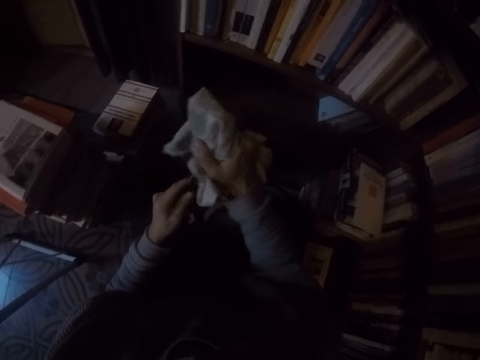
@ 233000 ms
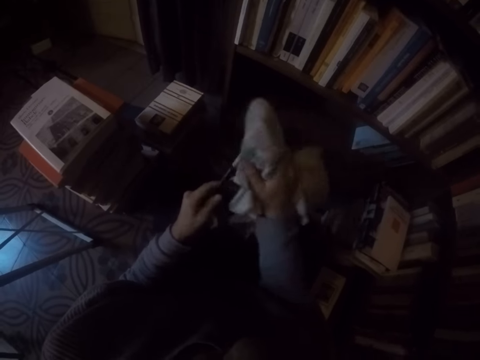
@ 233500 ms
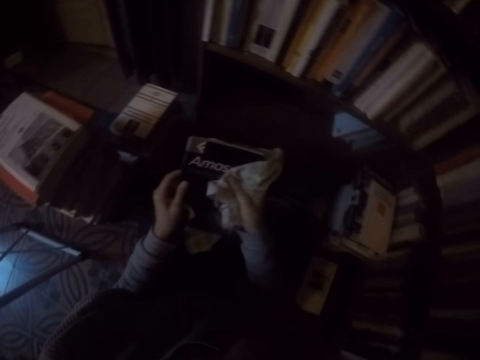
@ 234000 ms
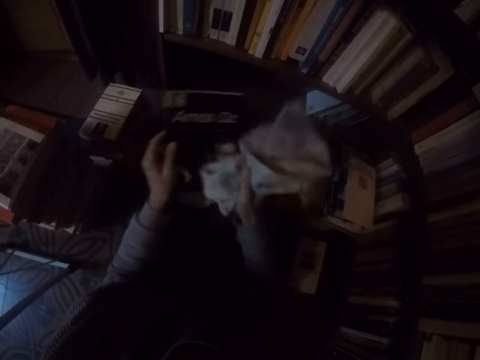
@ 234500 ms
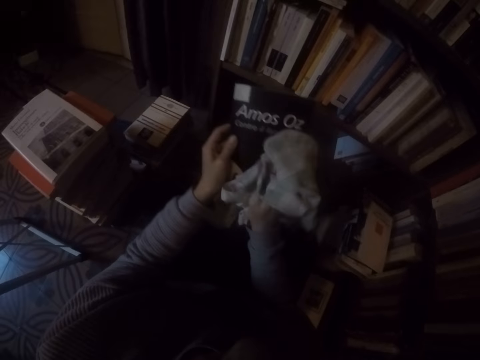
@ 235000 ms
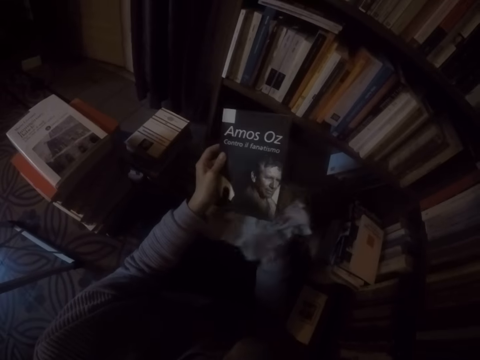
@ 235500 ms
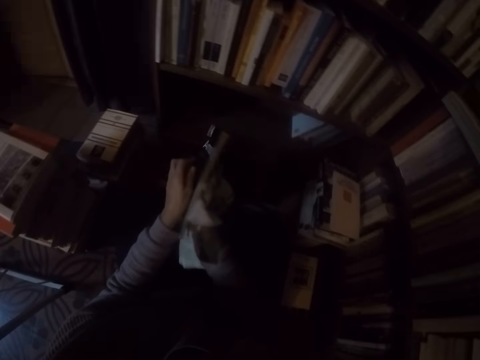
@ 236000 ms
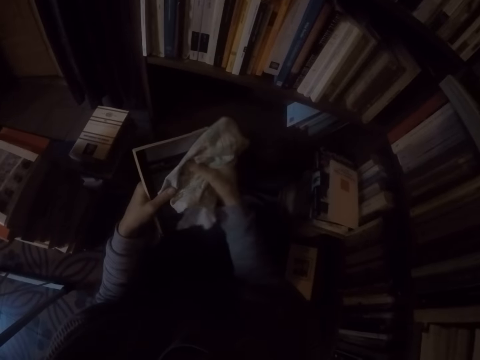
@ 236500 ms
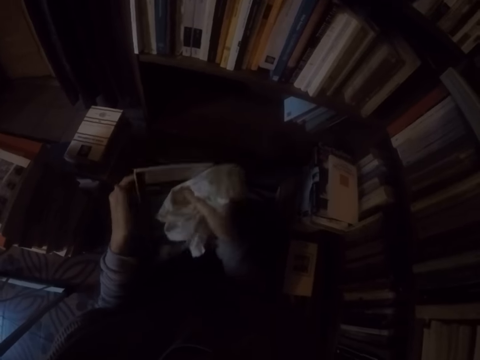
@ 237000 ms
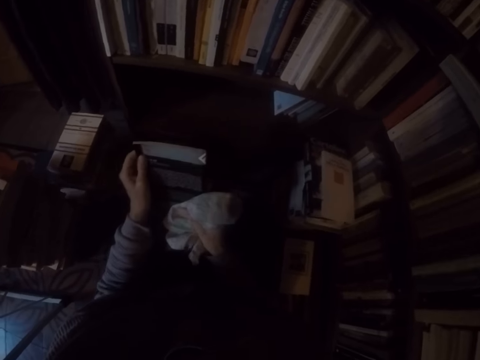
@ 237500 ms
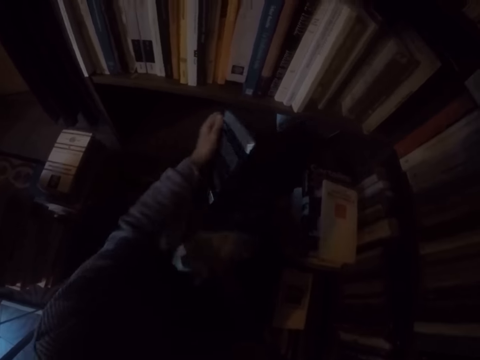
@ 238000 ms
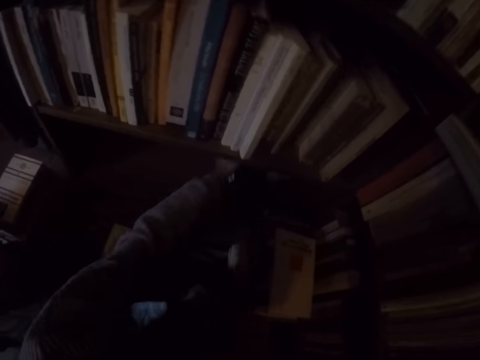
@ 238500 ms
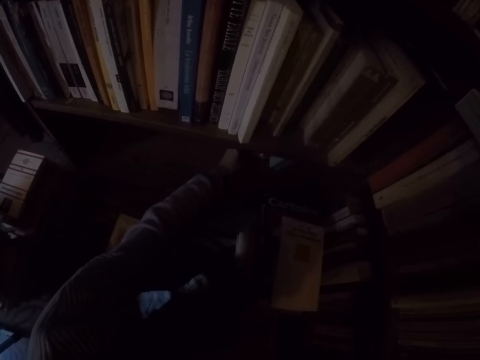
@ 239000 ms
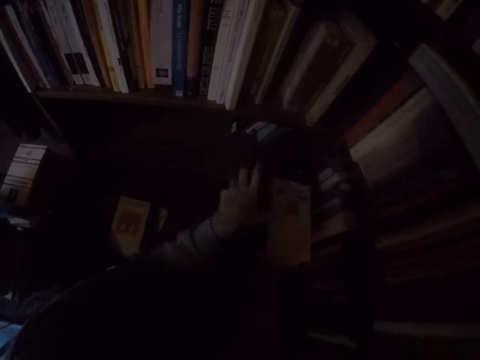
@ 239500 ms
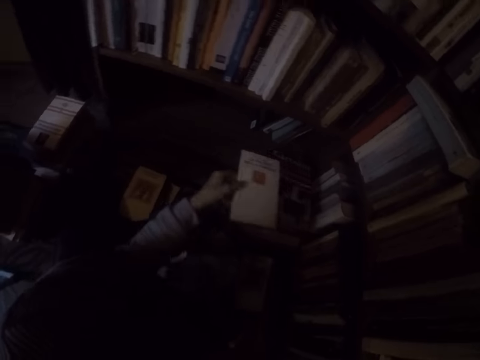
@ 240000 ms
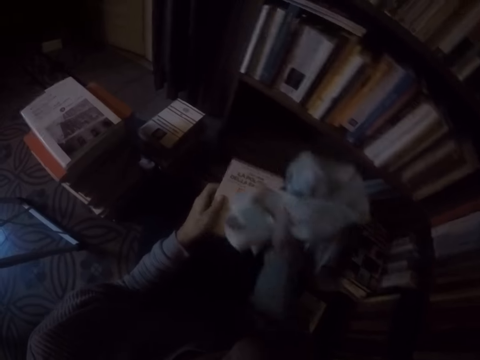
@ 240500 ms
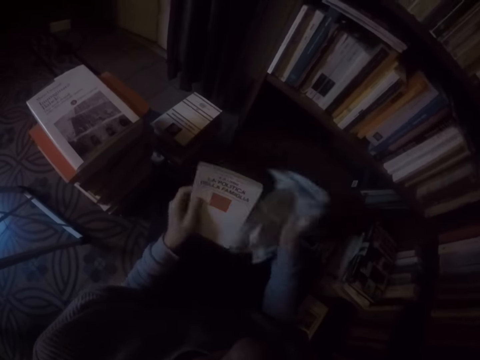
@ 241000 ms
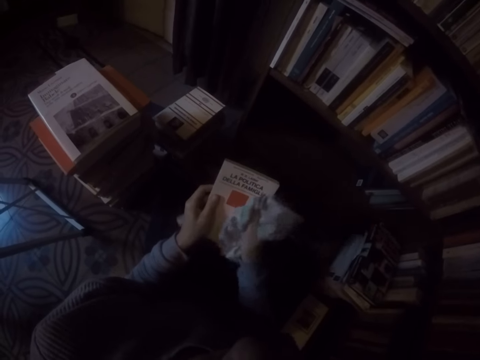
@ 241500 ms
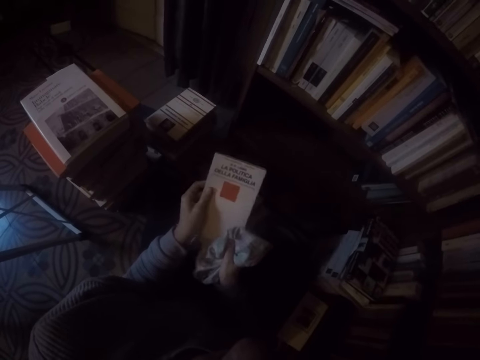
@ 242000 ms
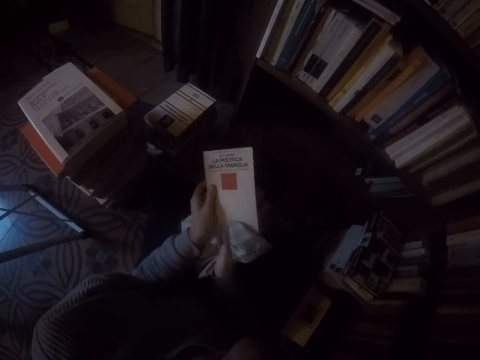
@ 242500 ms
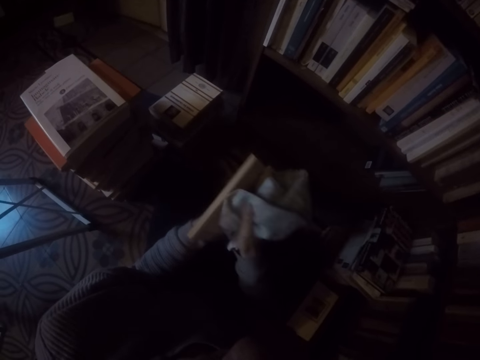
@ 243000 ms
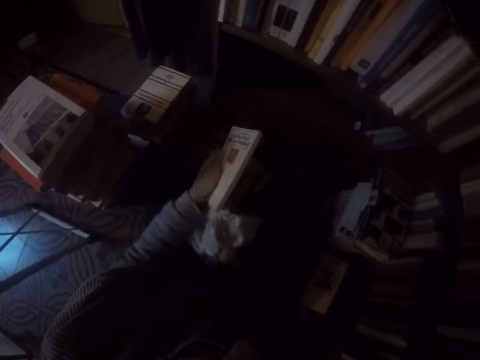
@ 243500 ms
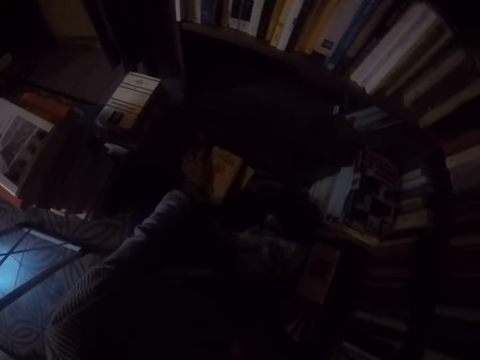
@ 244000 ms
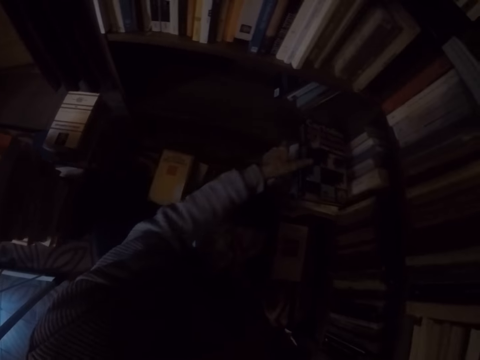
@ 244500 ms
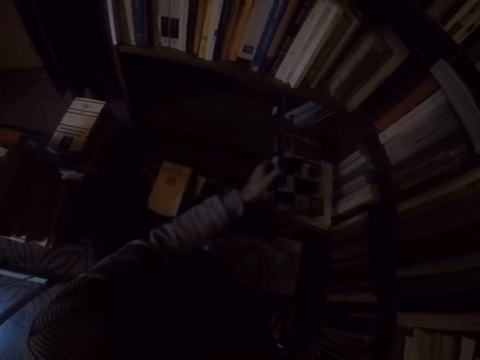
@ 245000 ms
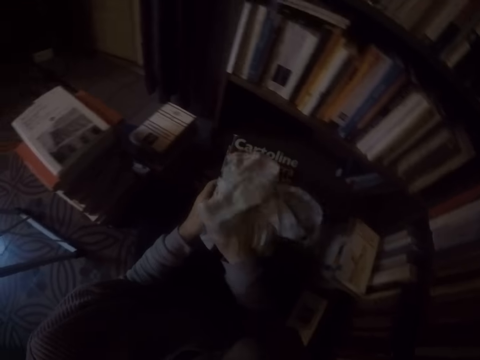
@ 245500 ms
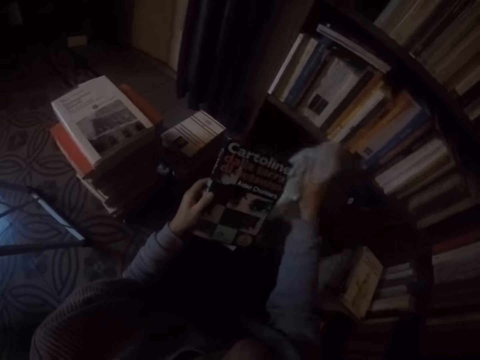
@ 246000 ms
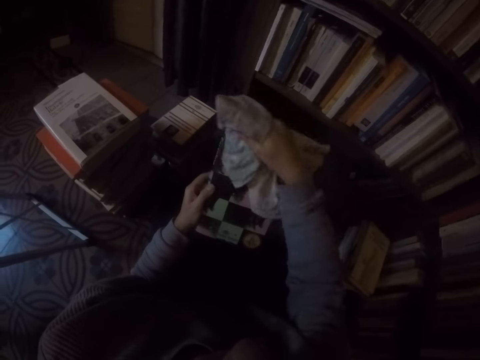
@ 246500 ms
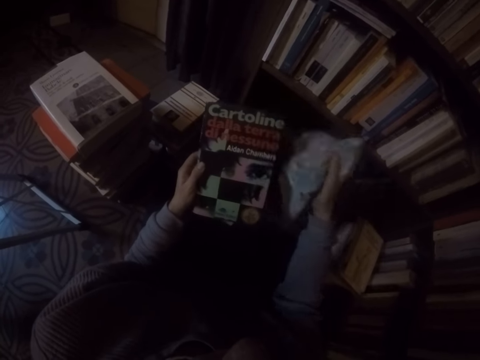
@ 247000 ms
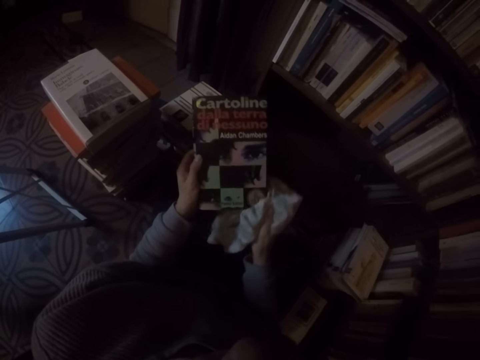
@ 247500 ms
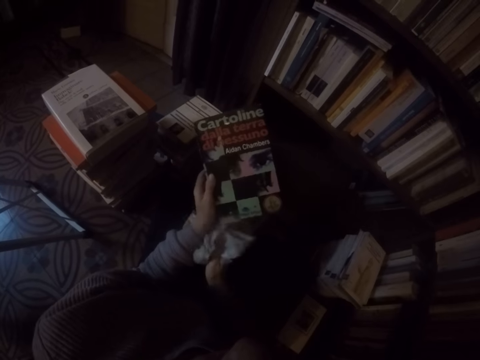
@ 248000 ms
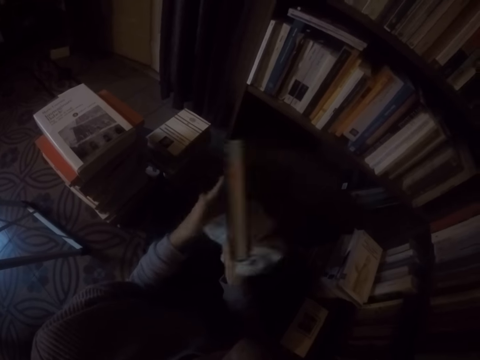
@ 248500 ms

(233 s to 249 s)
The camera wearer places the book in her left hand into the shelf. She picks up a book on the ground with her left hand. She wipes the book with the rag in her right hand. She drops the book in her left hand on the ground. She picks up a book on the ground with her left hand. She wipes the book with the rag in her right hand.

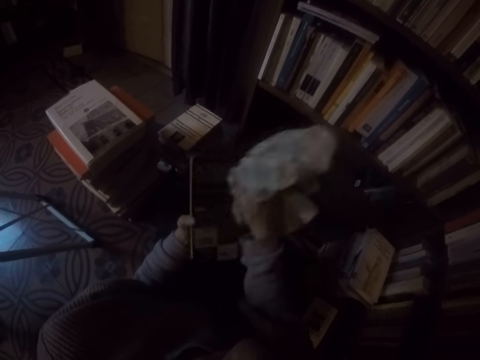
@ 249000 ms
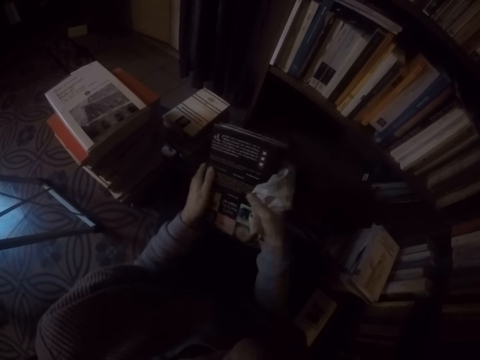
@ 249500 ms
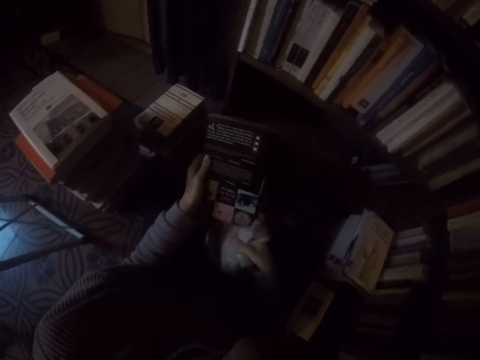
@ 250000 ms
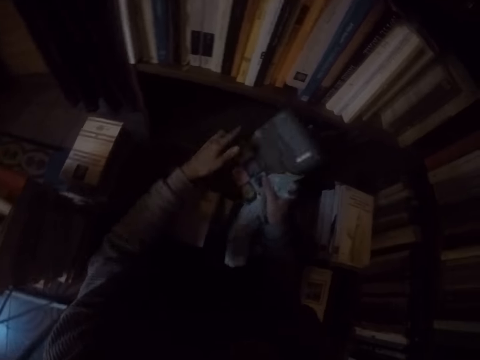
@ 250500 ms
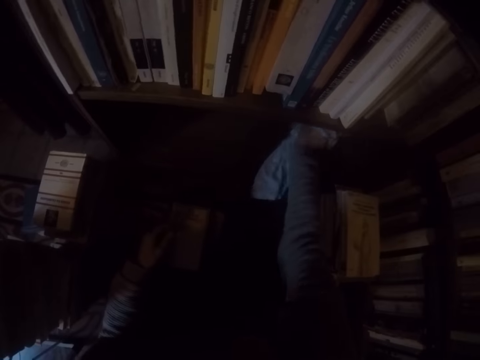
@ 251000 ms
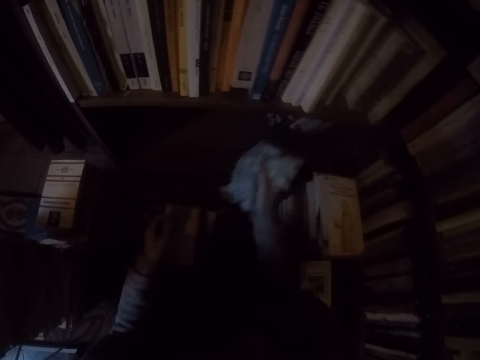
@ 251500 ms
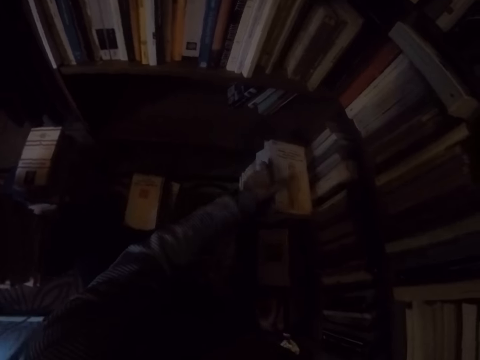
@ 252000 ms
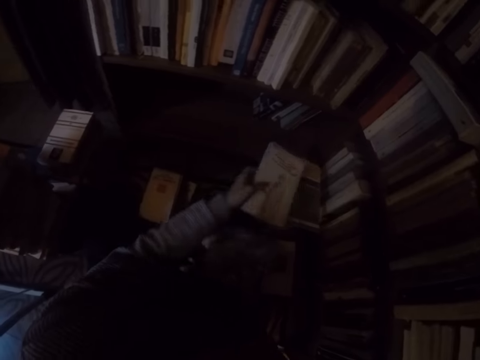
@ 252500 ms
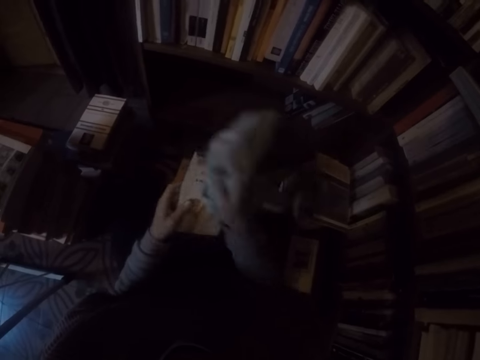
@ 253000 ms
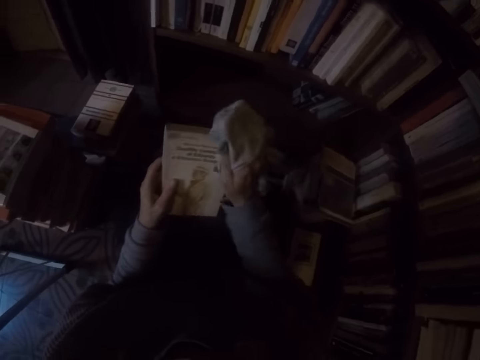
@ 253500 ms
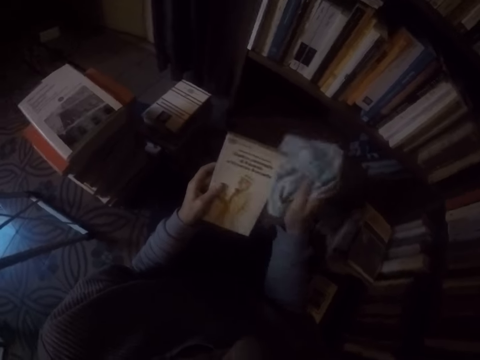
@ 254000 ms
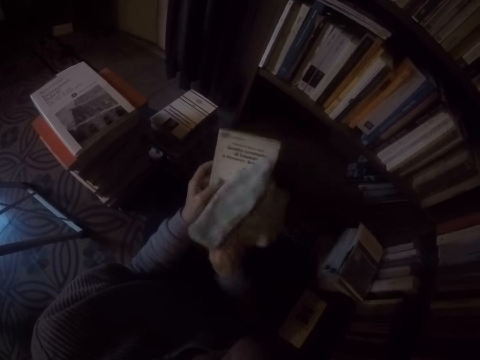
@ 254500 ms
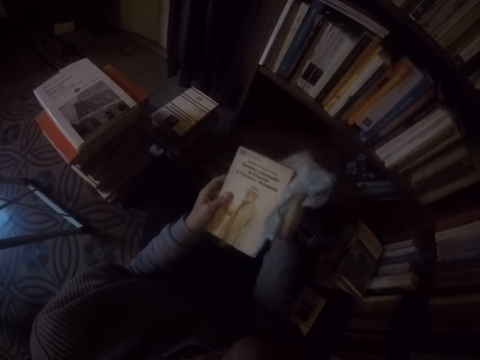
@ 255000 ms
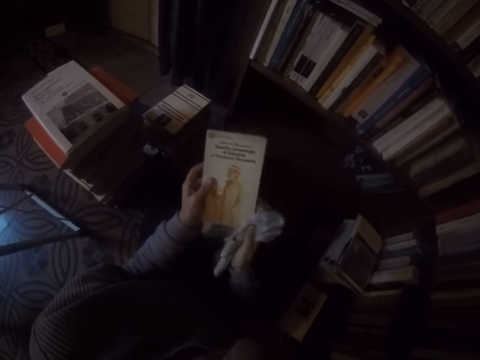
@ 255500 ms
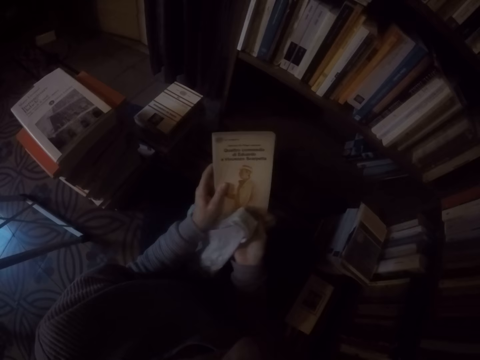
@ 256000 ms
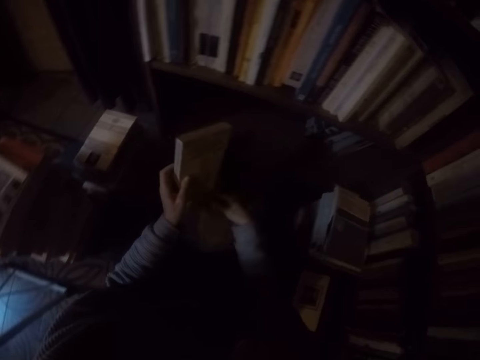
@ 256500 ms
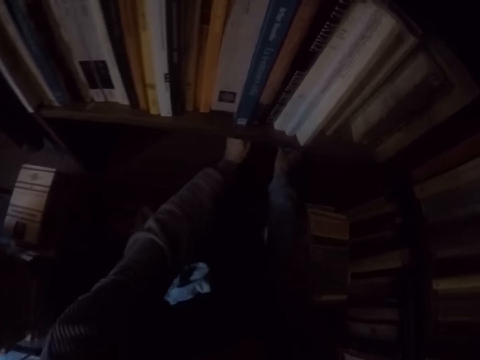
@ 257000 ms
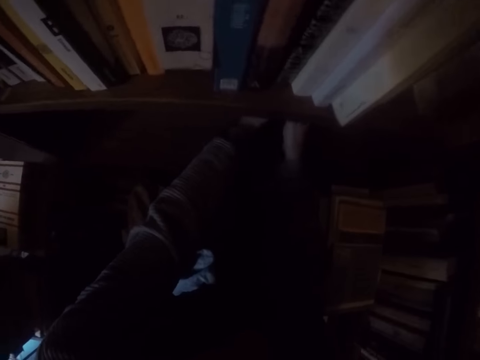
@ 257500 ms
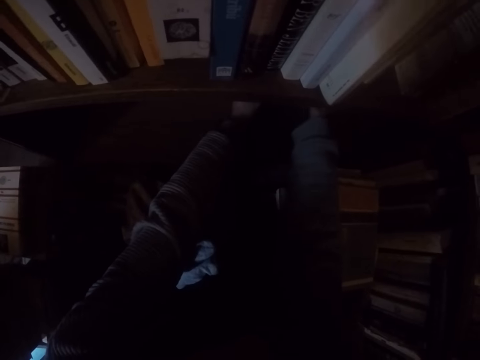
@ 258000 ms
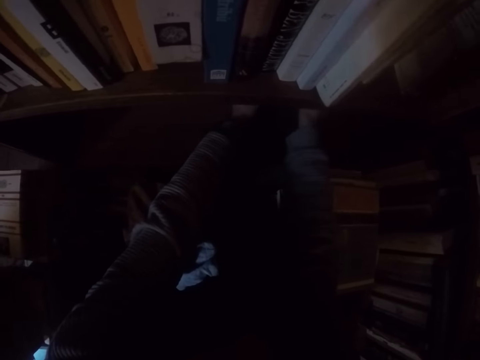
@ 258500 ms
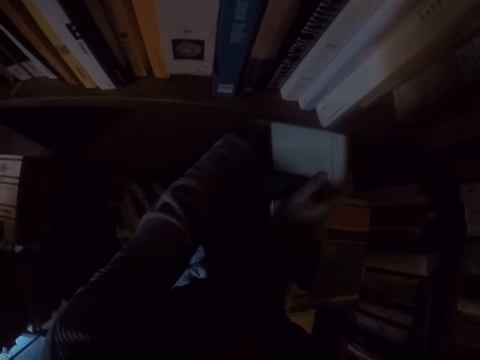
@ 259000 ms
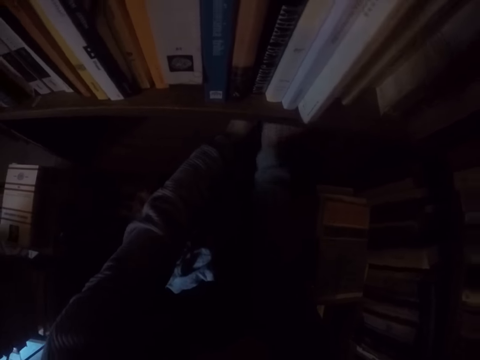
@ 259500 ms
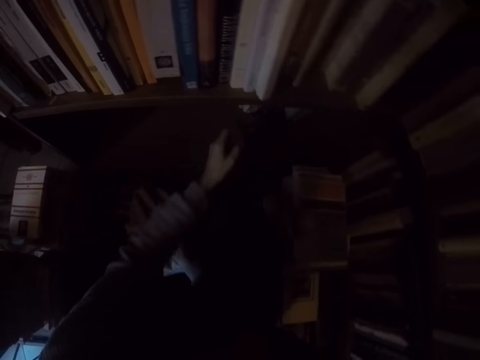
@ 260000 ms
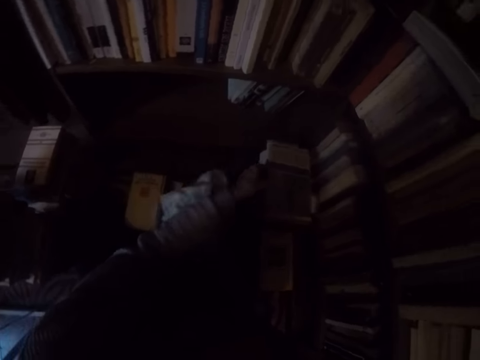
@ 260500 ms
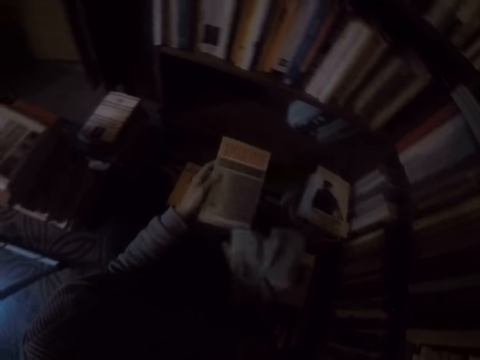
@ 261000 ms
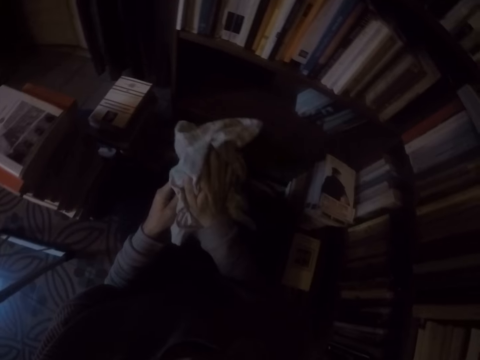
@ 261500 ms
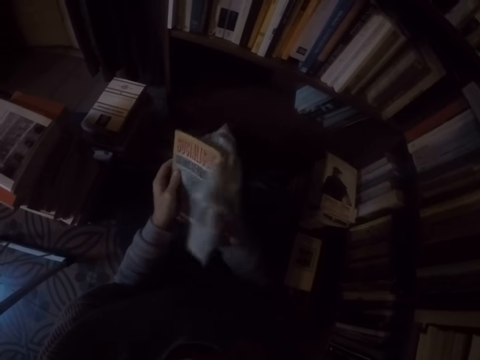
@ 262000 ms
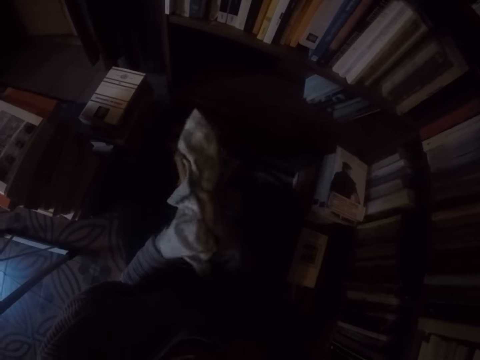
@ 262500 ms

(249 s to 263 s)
The camera wearer places the book into the shelf with her right hand. She picks up a book on the ground with her left hand. She wipes the book with the rag in her right hand. She drops the rag in her right hand on the ground. She adjusts some books in the shelf with both hands. She picks up the rag on the ground with her right hand. She picks up a book on the ground with her left hand. She wipes the book with the rag in her right hand.
